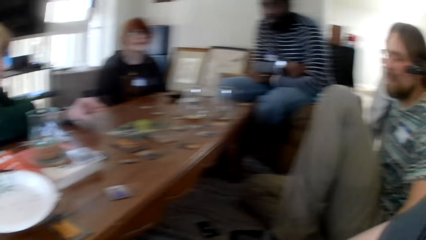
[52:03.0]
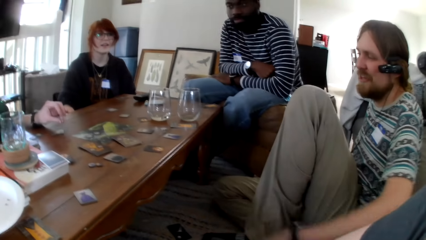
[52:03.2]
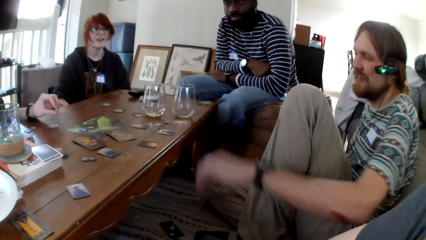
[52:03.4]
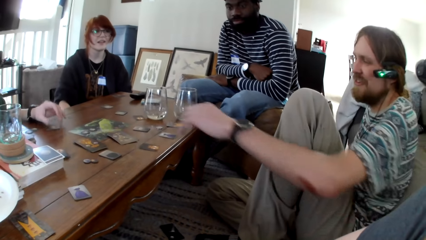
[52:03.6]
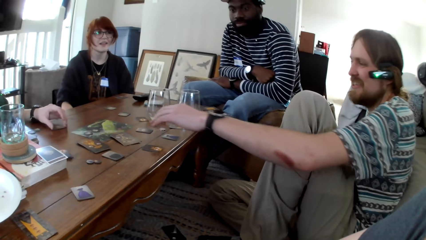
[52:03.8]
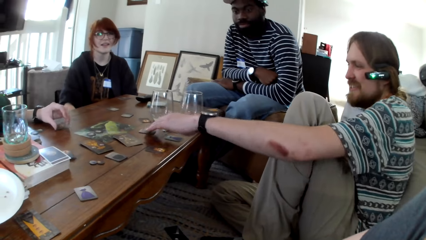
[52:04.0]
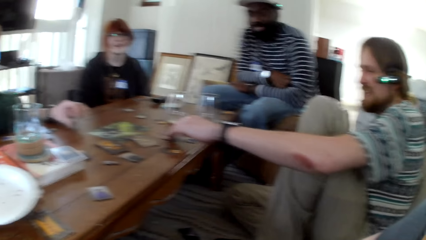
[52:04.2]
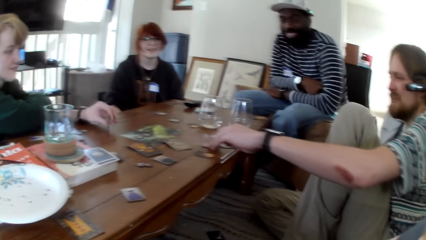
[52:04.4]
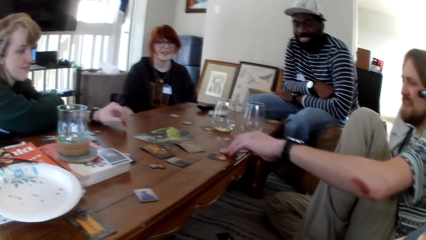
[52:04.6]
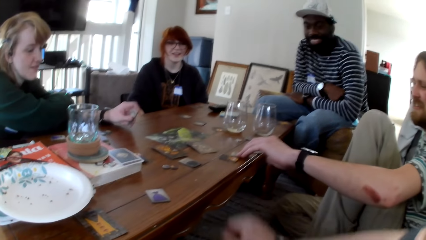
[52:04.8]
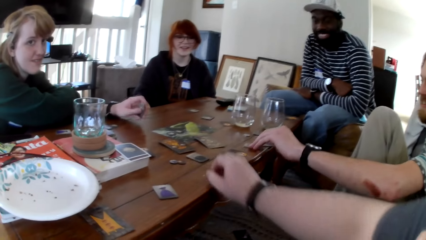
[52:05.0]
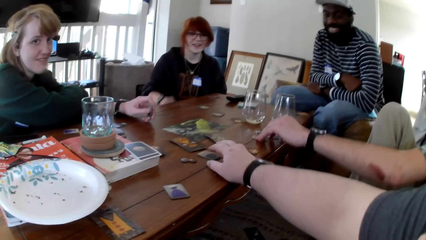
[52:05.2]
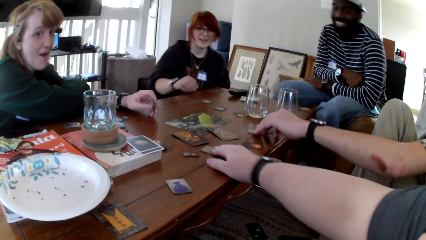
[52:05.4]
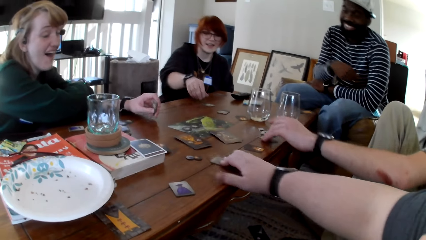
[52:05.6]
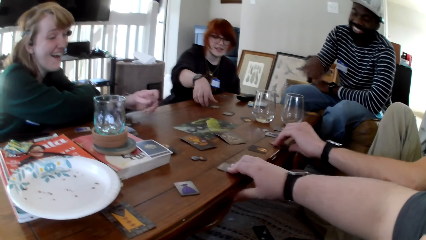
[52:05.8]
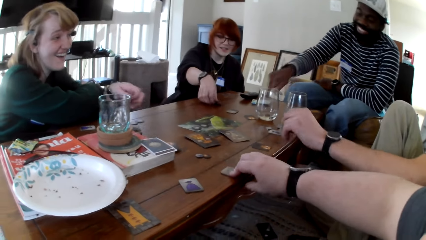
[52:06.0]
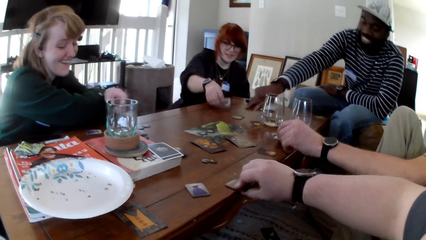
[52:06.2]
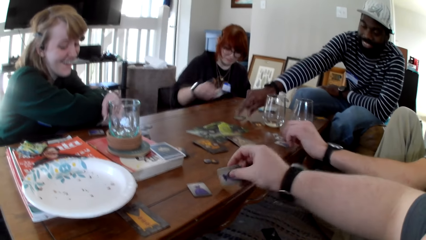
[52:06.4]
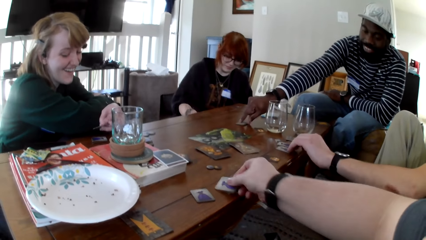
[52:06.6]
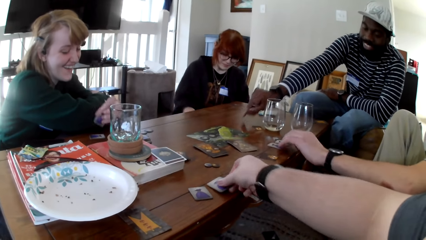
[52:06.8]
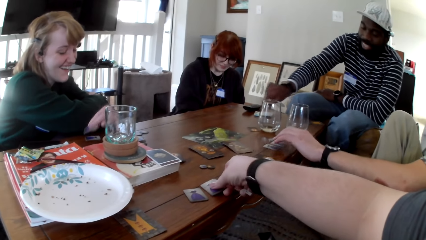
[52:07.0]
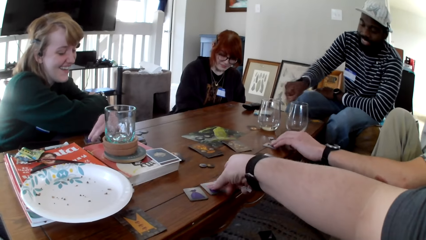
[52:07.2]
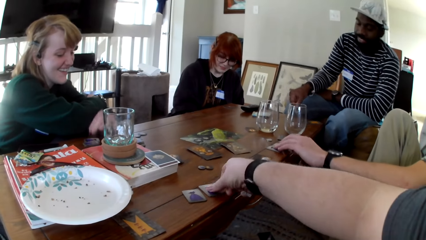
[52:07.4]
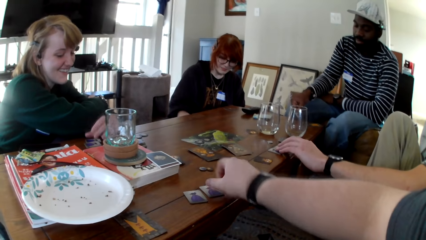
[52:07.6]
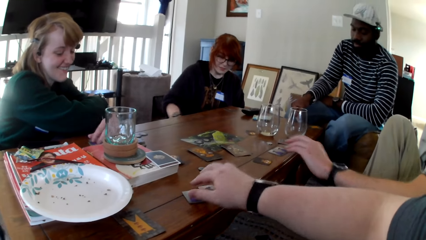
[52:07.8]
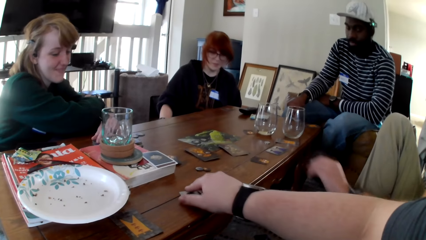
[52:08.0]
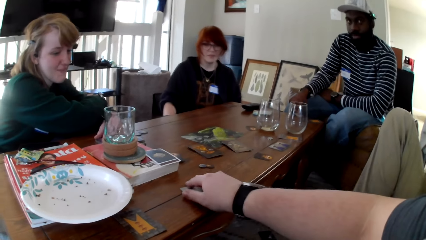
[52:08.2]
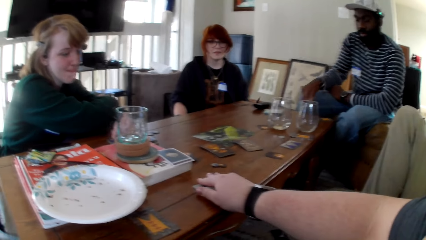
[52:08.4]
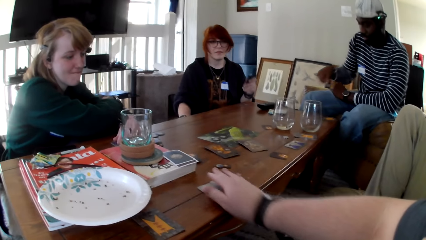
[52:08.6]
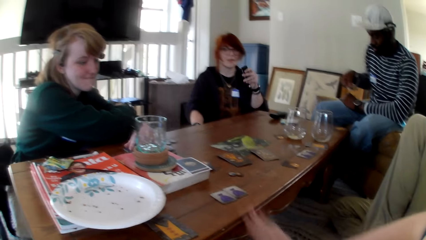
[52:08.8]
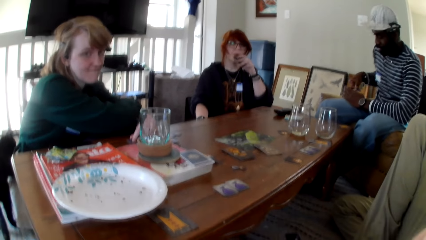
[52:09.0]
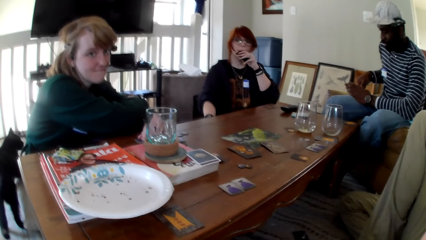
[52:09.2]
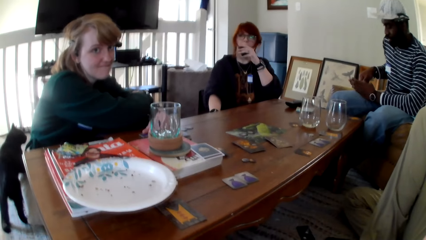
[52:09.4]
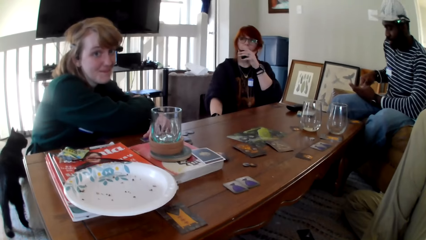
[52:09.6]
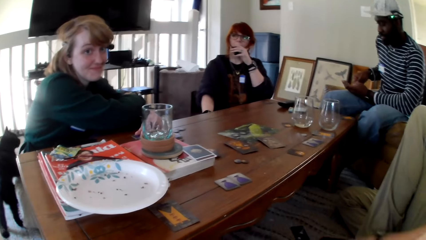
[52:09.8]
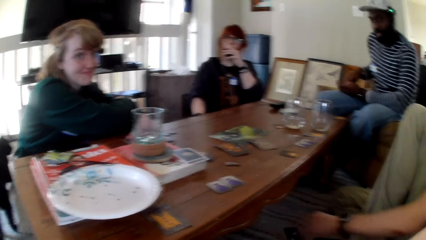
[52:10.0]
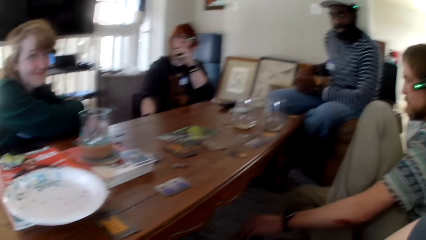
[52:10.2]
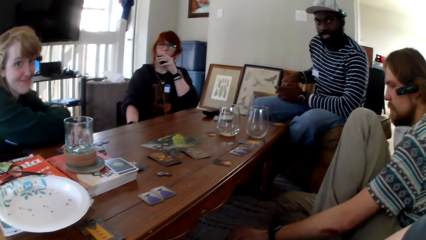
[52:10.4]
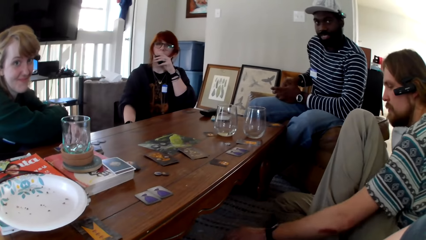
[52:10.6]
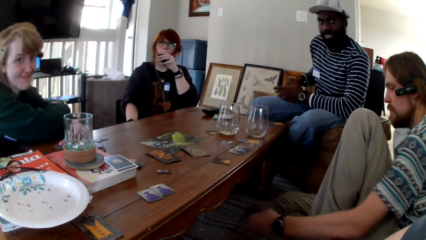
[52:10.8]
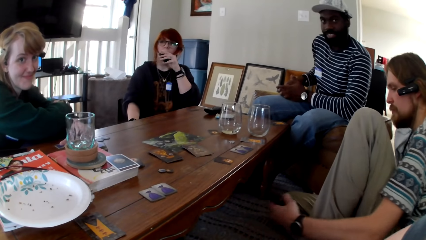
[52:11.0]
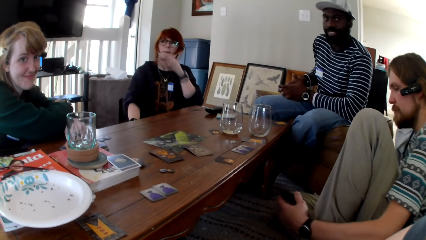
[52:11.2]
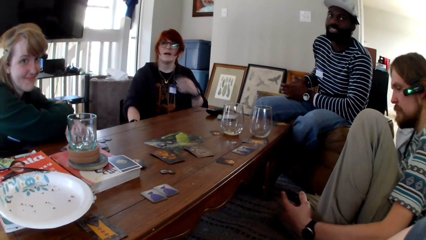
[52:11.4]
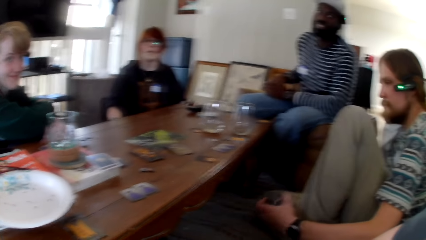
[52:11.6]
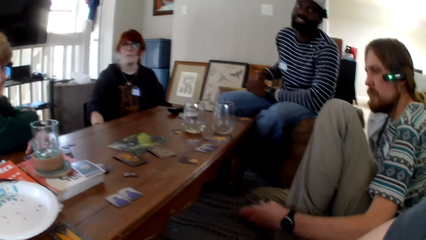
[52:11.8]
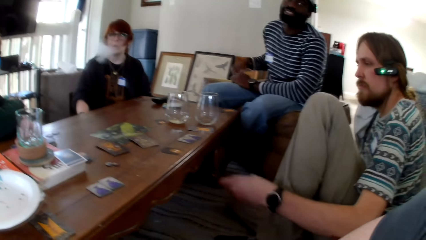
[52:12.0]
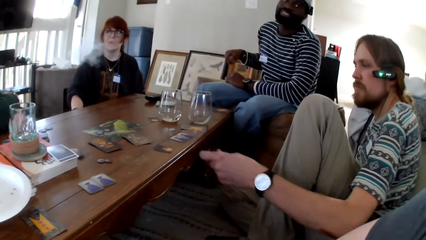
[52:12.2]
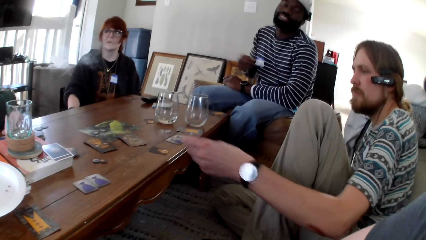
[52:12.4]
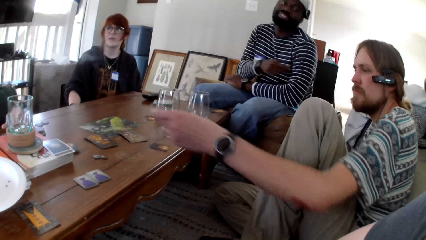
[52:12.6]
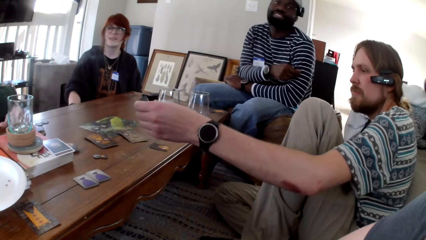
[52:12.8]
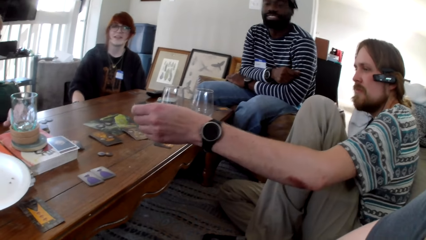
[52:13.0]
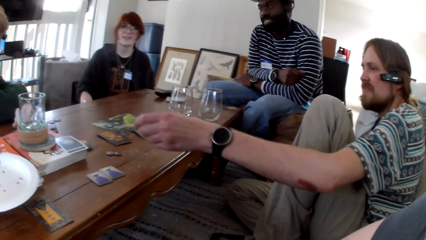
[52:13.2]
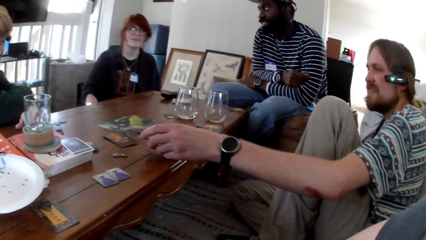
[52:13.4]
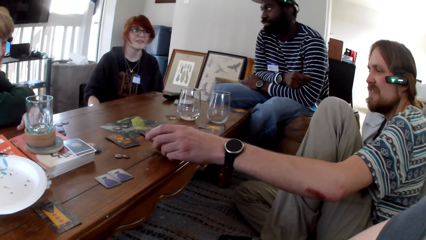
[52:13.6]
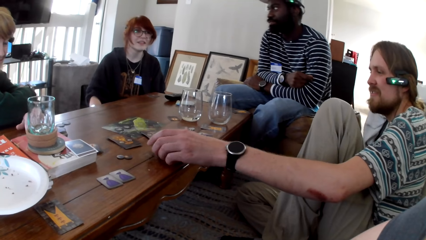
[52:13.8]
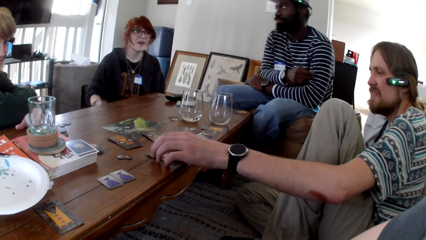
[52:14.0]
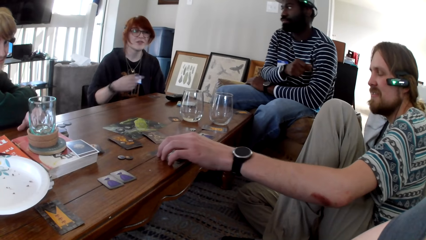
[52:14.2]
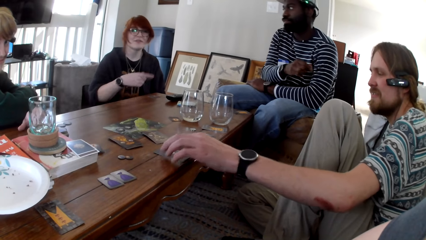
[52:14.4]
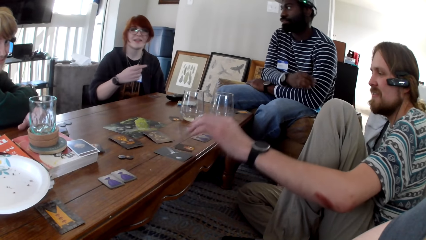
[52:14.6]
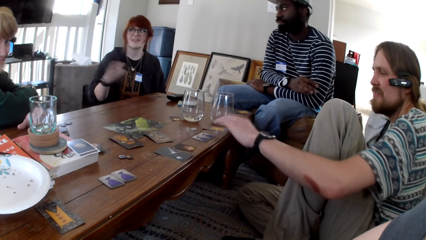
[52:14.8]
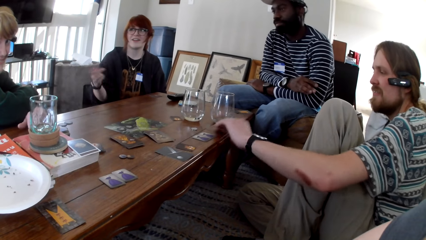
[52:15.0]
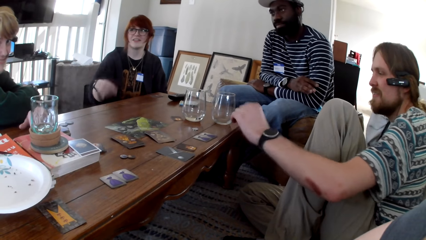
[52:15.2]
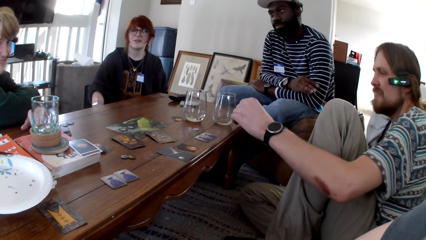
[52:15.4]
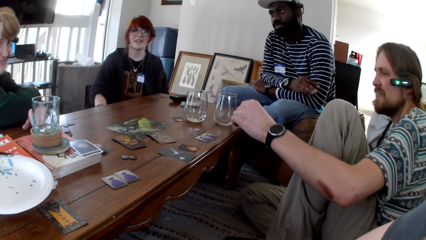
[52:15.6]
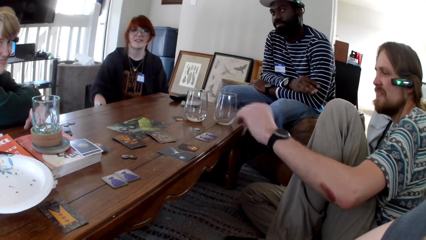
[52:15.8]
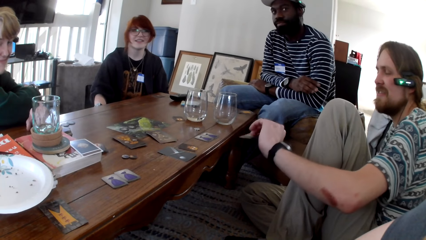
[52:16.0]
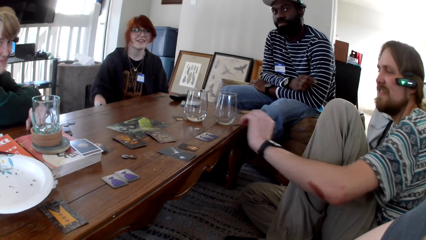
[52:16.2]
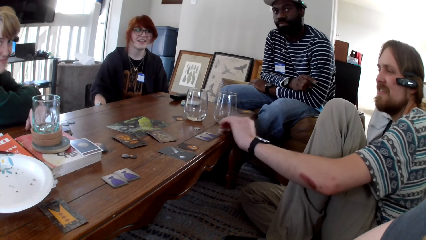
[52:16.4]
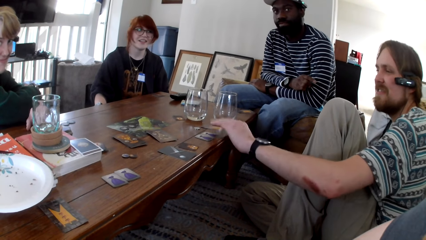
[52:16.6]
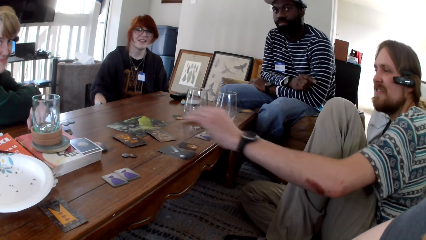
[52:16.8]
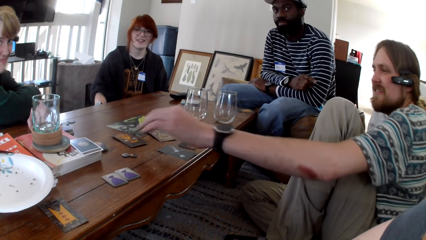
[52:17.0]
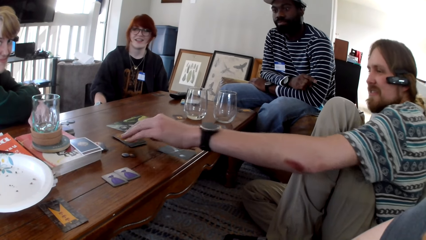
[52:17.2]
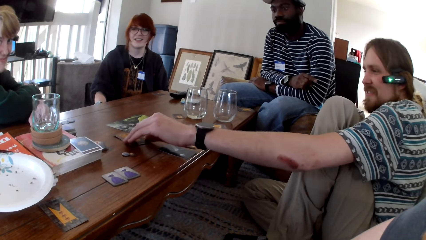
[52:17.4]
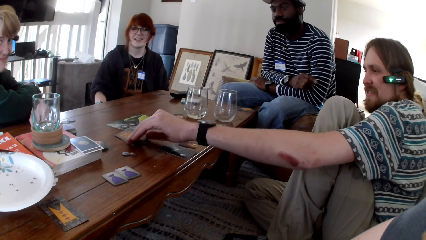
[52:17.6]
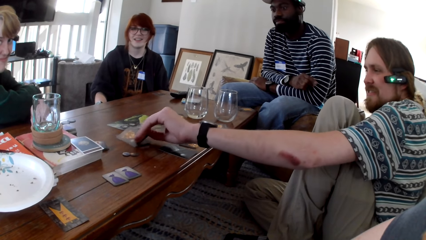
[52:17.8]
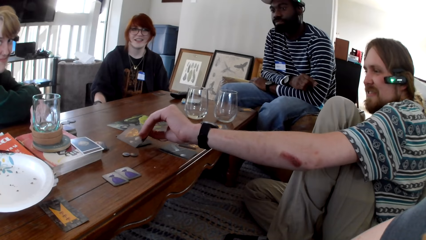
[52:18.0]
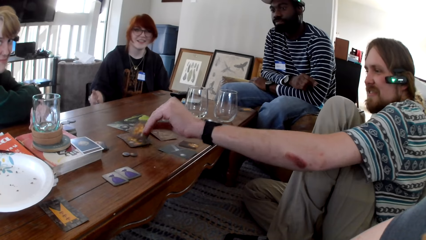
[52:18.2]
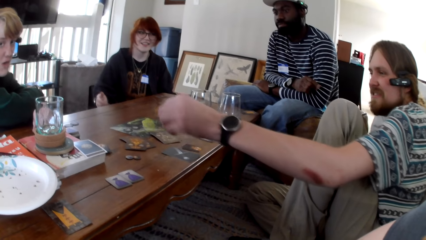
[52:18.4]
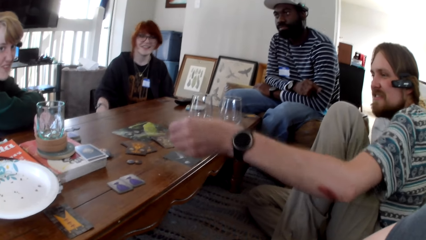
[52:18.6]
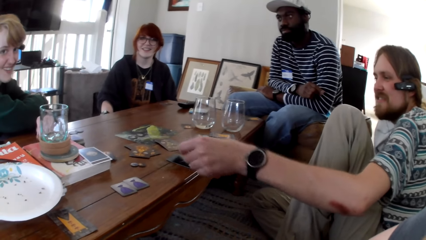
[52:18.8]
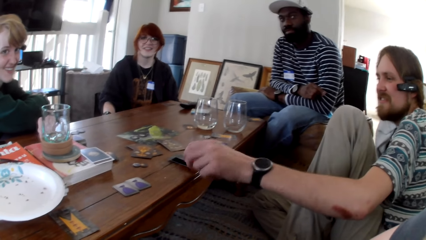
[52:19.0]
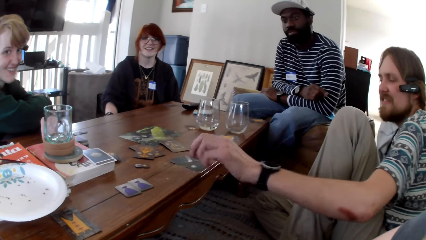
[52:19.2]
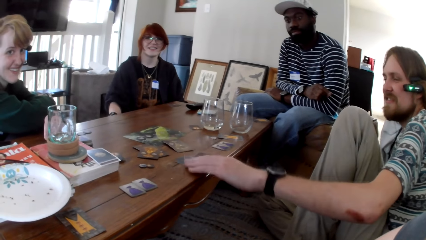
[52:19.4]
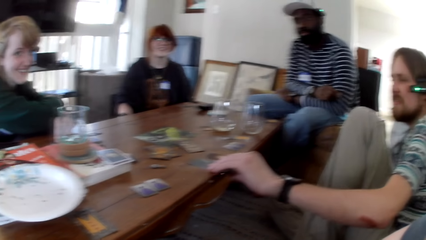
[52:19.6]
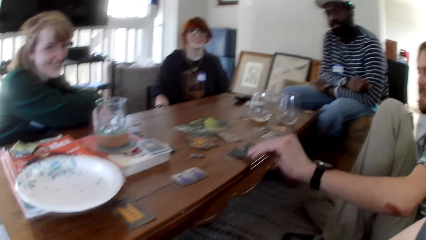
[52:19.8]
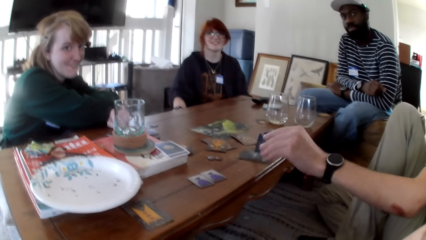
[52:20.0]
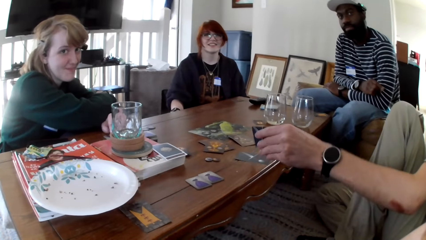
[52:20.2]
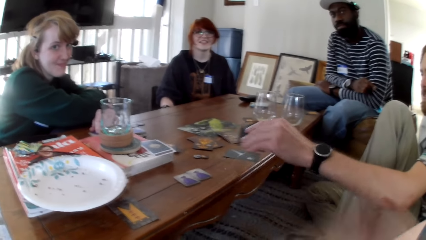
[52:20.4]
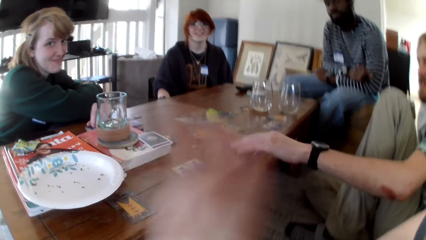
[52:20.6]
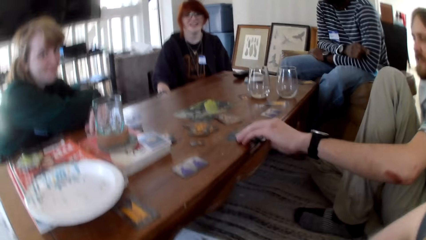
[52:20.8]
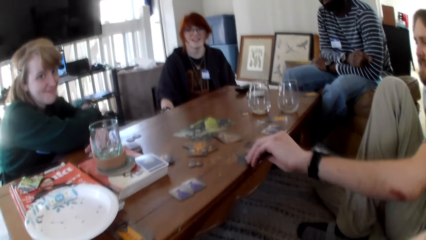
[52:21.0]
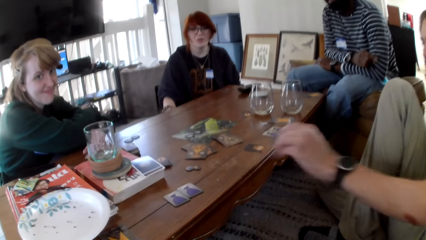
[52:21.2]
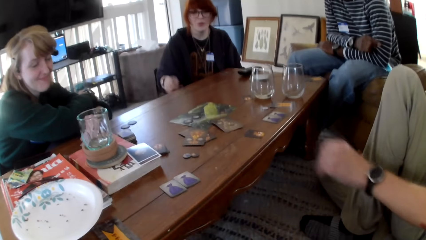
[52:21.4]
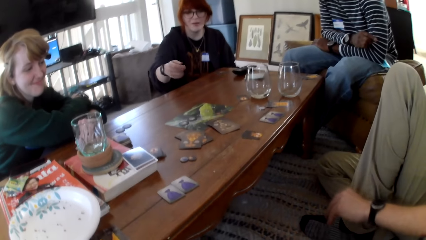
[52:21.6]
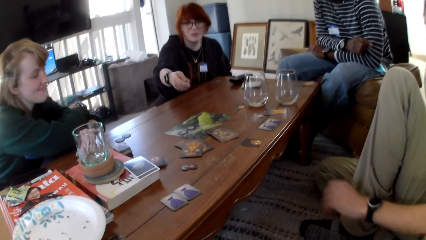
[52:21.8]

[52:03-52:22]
A man responds to a woman. A person picks up the card. The camera wearer, the man, another man and another woman display cards from the table. The camera wearer picks up a card. They converse with a third man, the first man, the other woman and the first woman. Another person smokes. The other woman responds to the camera wearer. The first person stretches his left hand. The first man arranges cards on the table. The first person picks up a card, puts down the card, and picks up the card. The camera wearer converses with the third man, the first man, the other woman and the first woman. The first person picks up cards.
